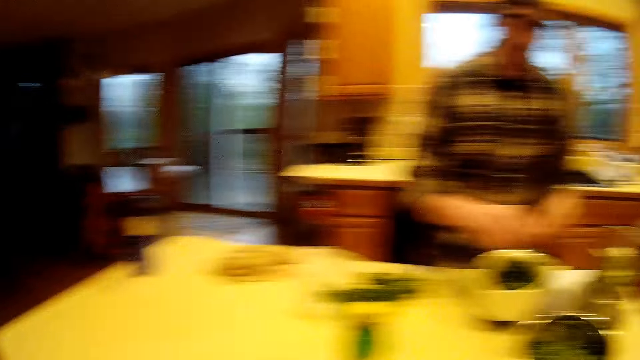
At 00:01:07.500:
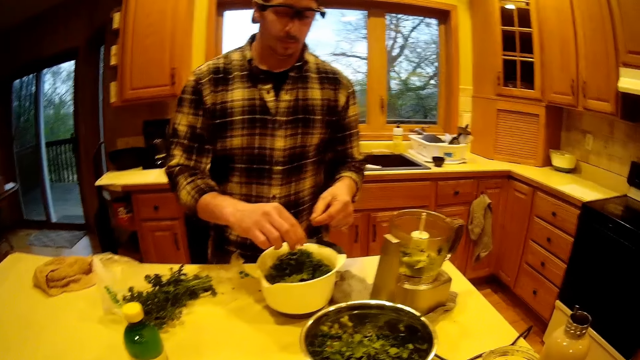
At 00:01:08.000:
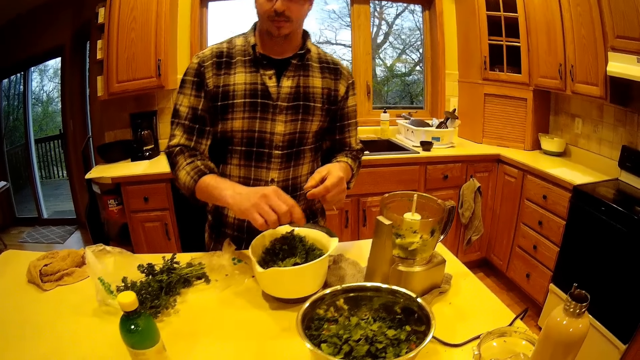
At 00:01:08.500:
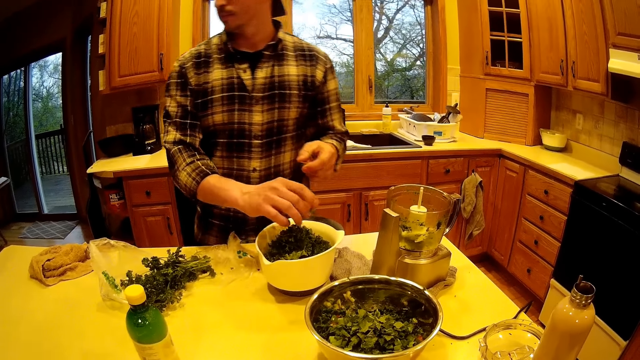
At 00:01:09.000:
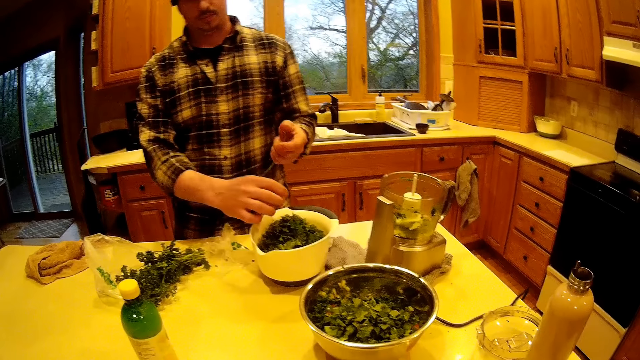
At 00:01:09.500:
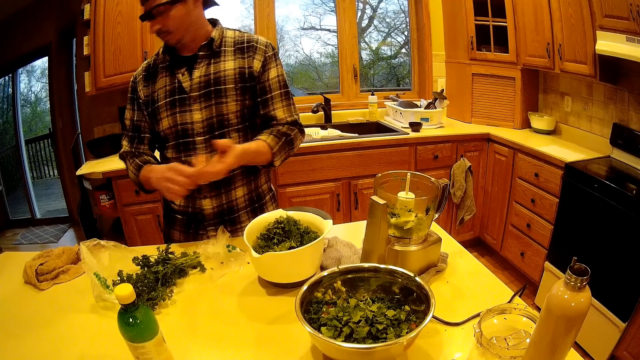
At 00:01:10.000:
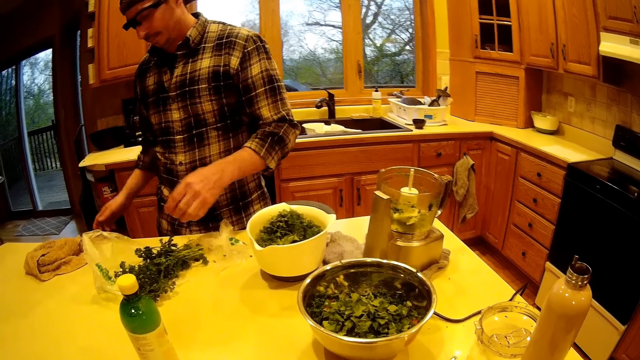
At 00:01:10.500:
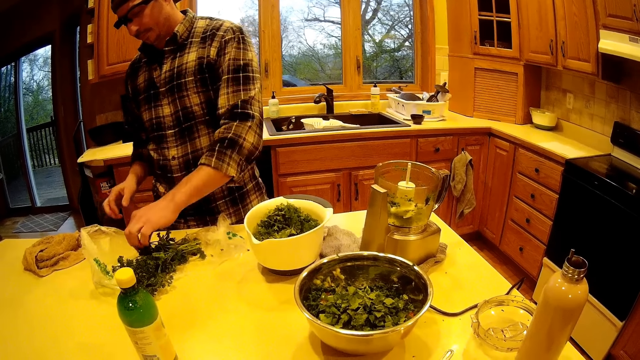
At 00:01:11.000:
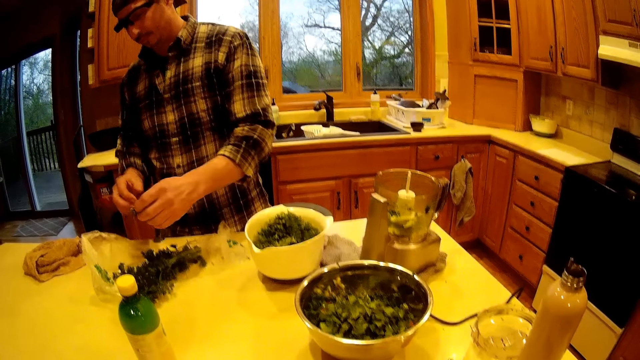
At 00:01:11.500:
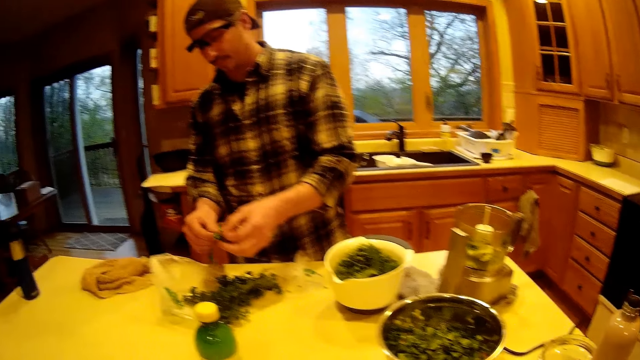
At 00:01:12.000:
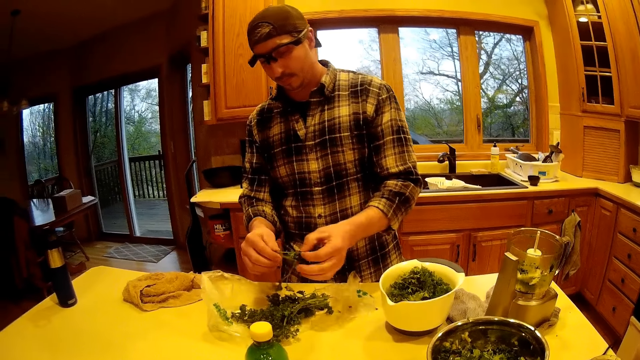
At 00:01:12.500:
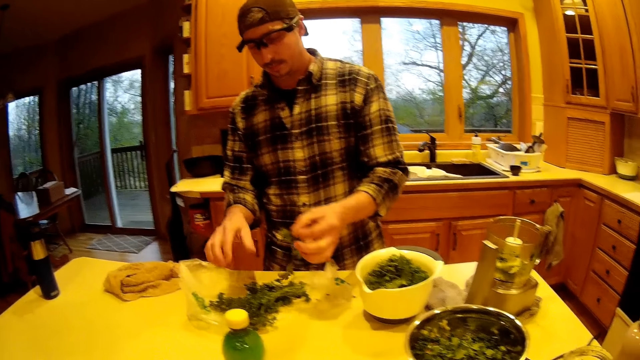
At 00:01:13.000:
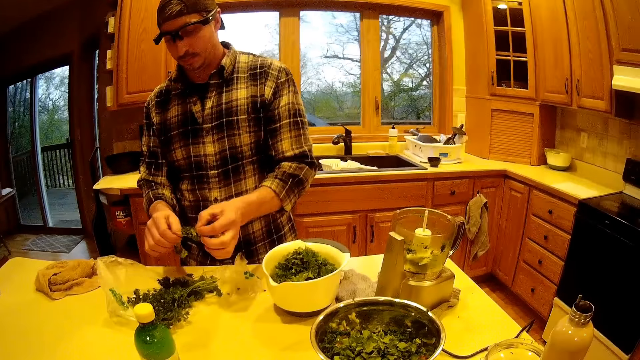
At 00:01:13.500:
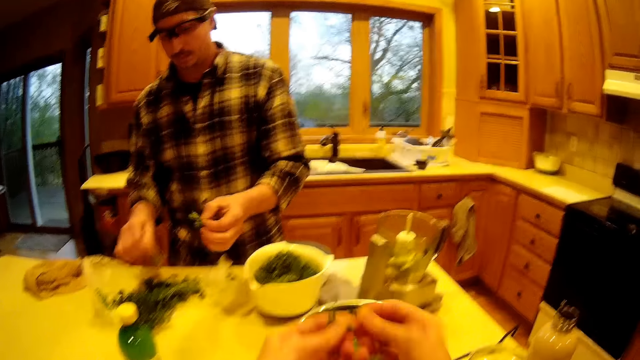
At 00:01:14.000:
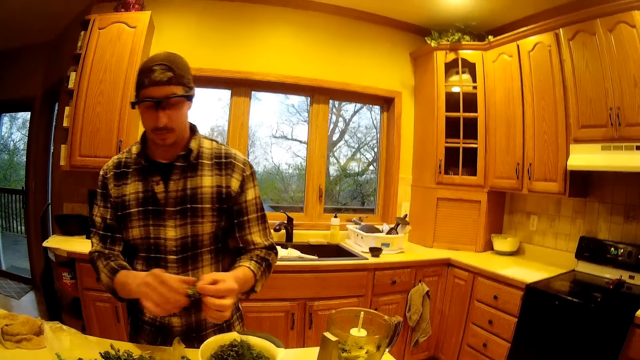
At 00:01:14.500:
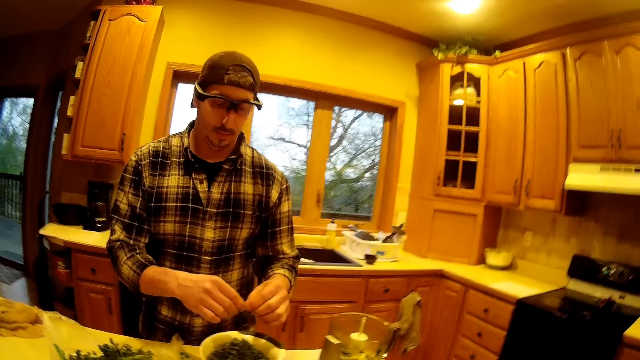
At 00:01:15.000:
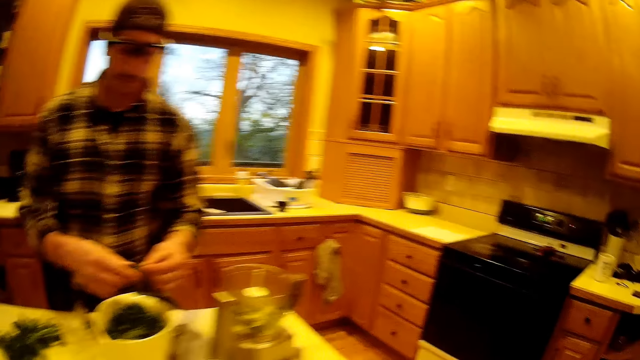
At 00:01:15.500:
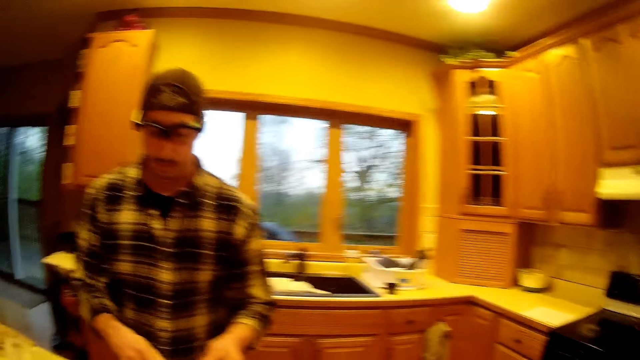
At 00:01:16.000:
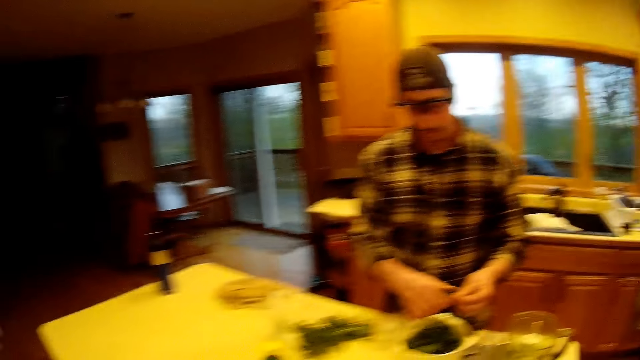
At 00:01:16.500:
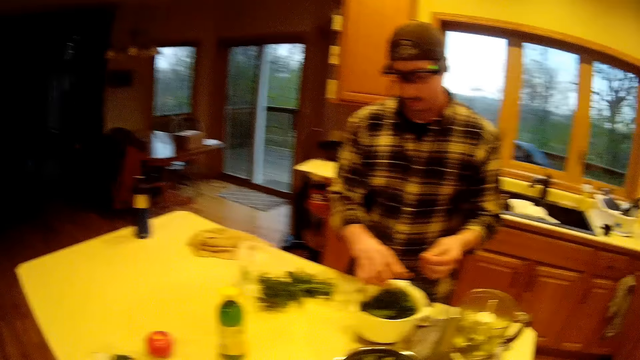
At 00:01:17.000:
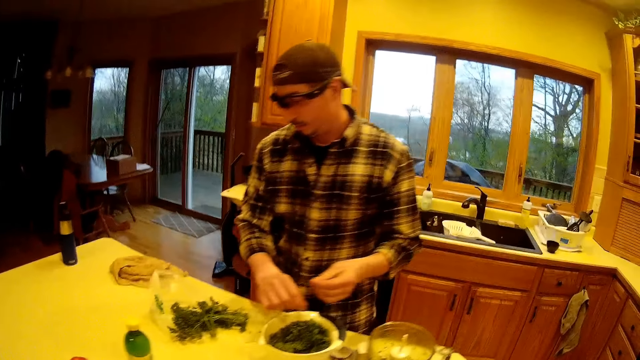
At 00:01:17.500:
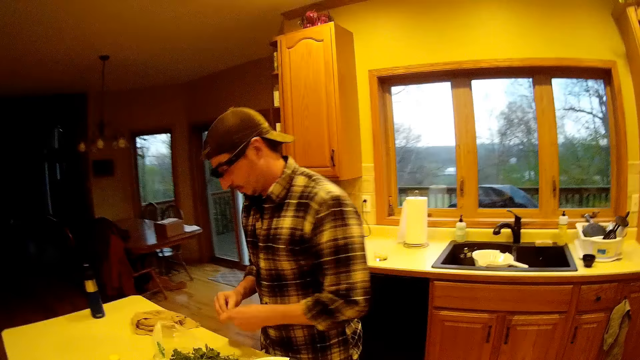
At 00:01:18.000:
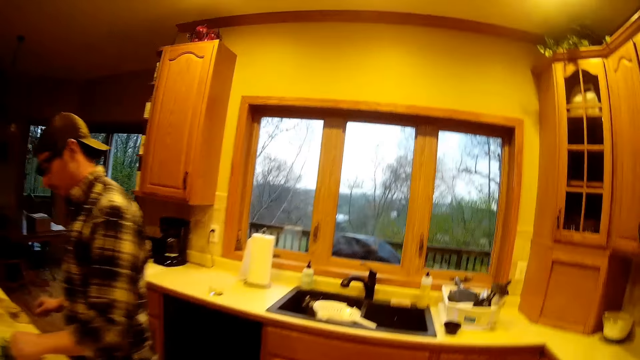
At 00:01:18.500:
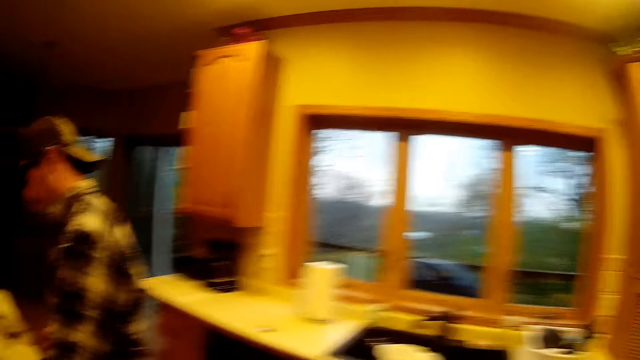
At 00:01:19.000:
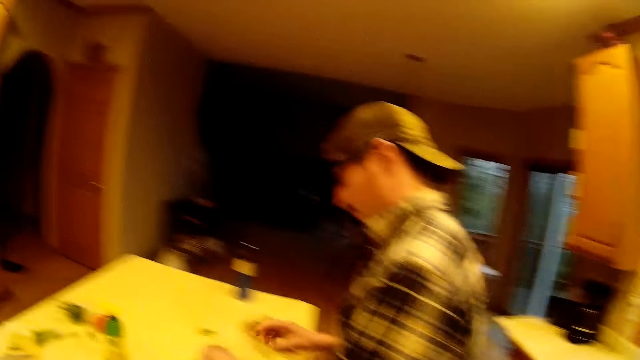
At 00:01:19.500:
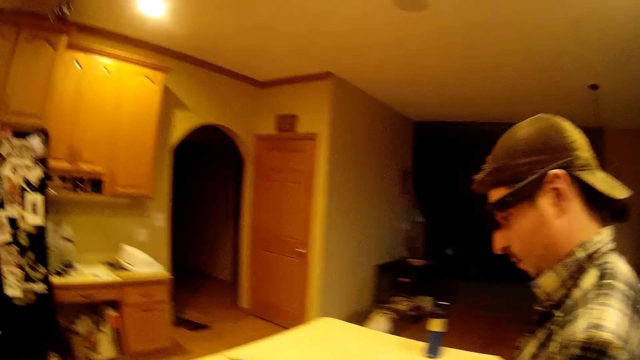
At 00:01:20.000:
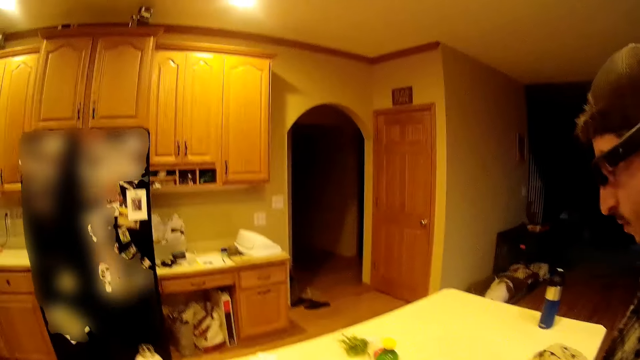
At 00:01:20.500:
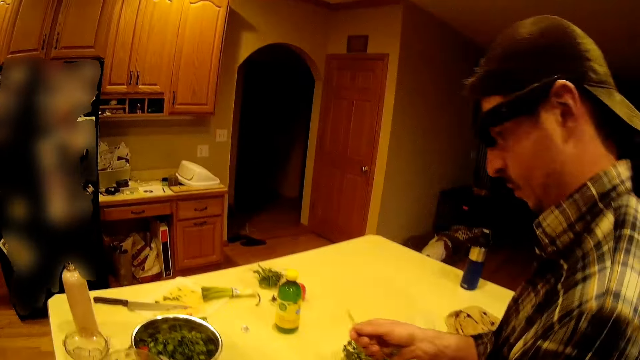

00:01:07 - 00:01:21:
The man drops the mint leaves into the white bowl on the kitchen table. The man plucks the vegetables. The man passes the mint leaves stem in his left hand to his right hand. The man throws the mint leaves stem into the waste bin. The man picks some mint leaves from the kitchen table with his left hand. The man returns some mint leaves to the table with his right hand. The camera wearer holds the vegetables in her hands. The man plucks from the mint leaves in his left hand with his right hand. The man drops the mint leaves into the white bowl on the kitchen table. The man plucks from the mint leaves in his left hand with his right hand. The man drops the mint leaves into the white bowl on the kitchen table. The man passes the mint leaves stem in his left hand to his right hand. The man throws the mint leaves stem into the waste bin. The man picks some mint leaves from the kitchen table with his left hand. The camera wearer looks around the room.

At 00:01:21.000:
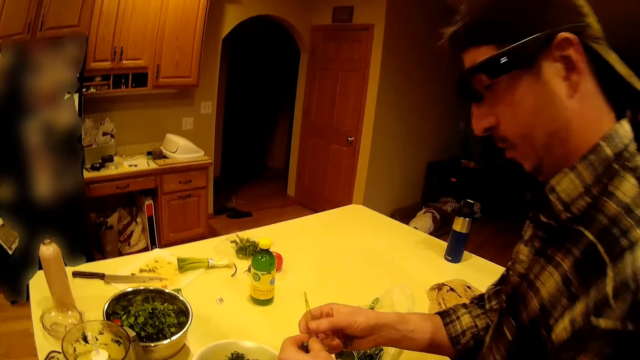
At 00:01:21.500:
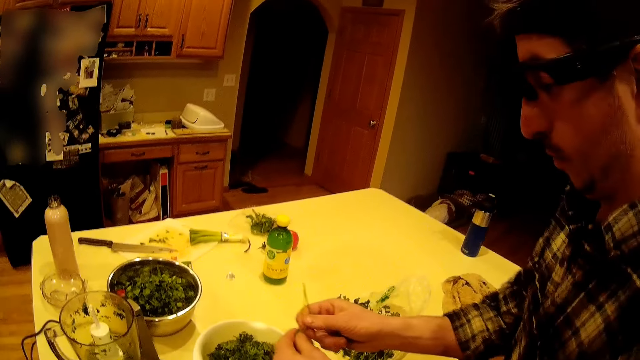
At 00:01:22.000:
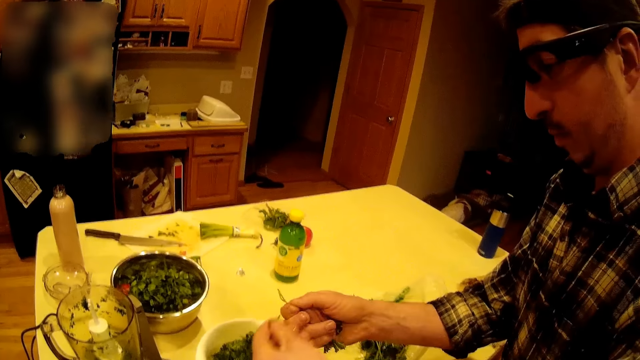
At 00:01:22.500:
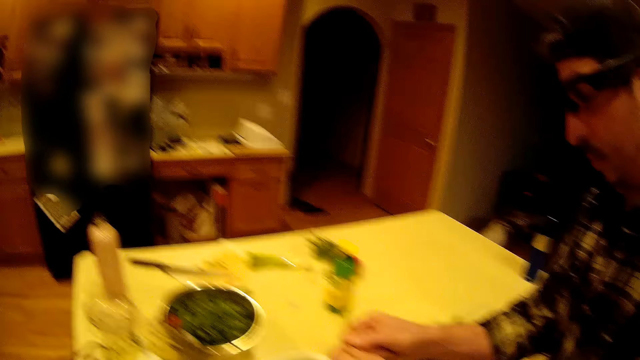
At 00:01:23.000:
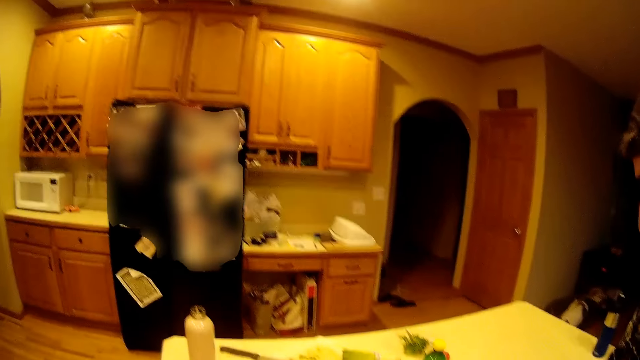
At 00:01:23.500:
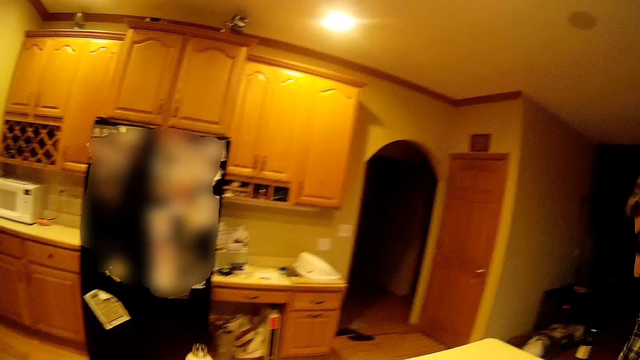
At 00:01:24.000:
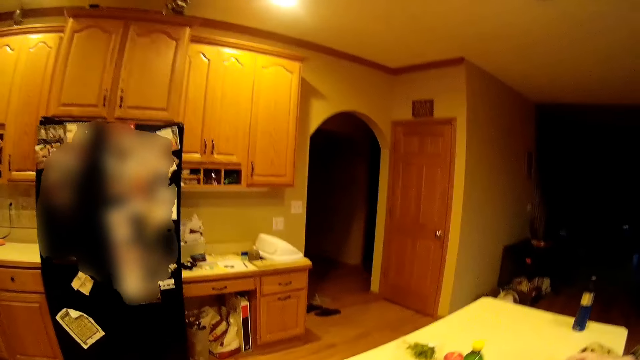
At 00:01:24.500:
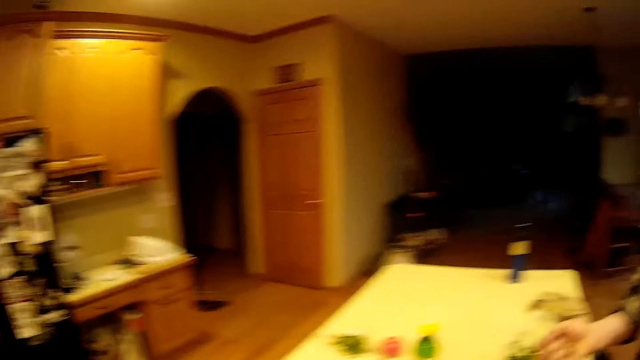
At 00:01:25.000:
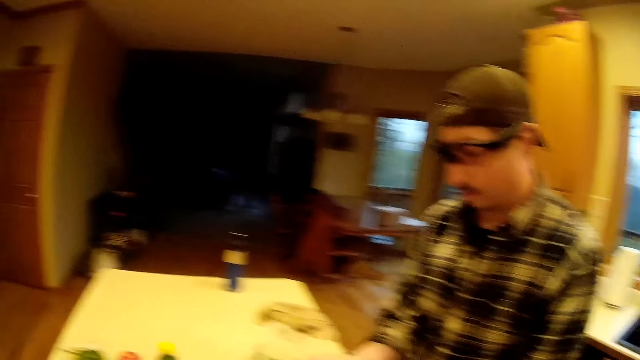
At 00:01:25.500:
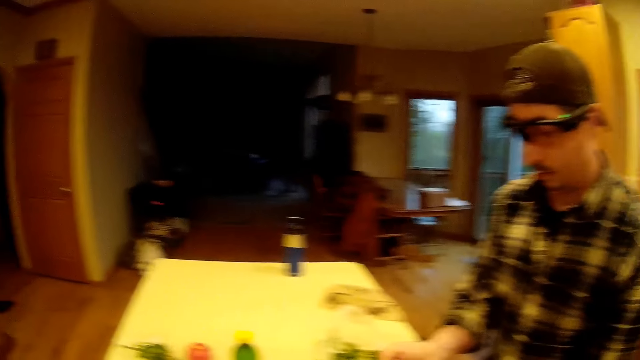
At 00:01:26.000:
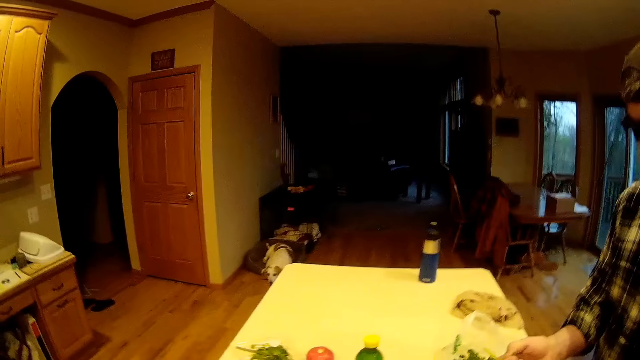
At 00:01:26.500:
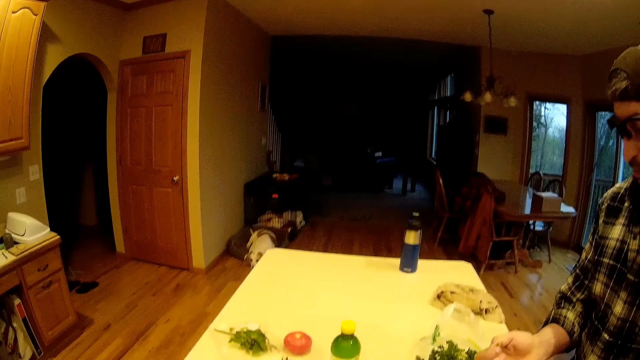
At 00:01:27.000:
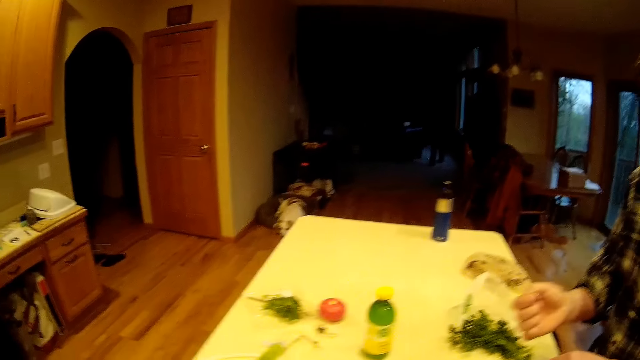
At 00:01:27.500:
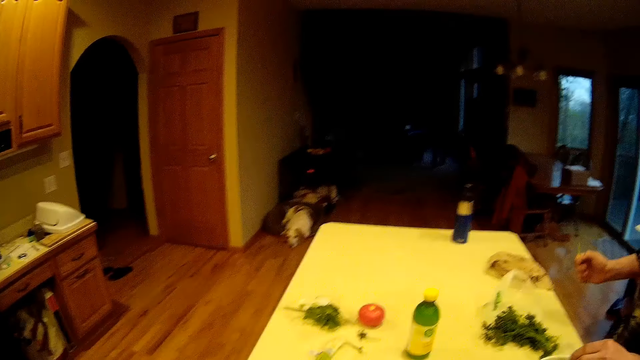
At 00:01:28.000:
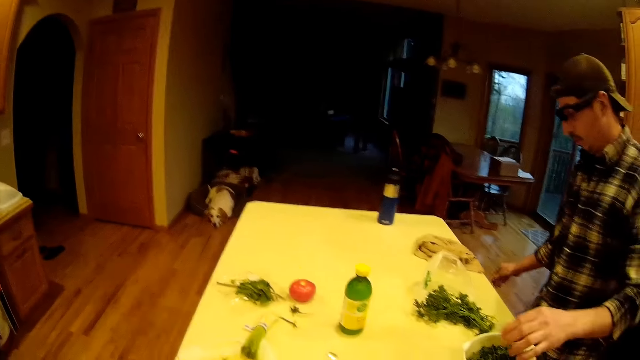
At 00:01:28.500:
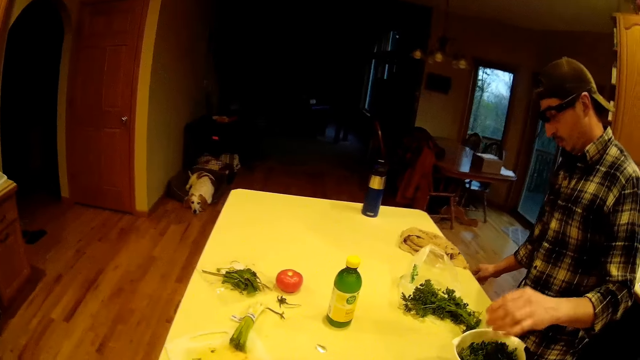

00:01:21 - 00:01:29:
The man holds the mint leaves in his right hand. The man plucks from the mint leaves with his left hand. The man throws the mint leaves stem into the waste bin.
